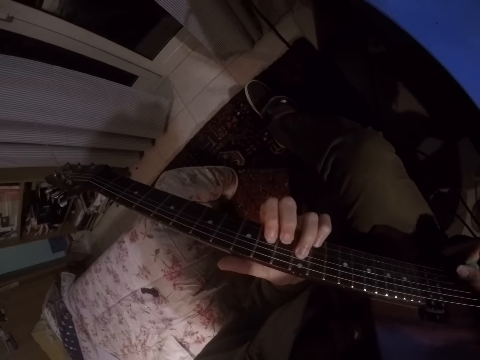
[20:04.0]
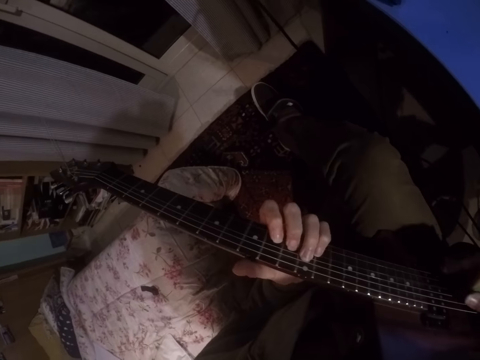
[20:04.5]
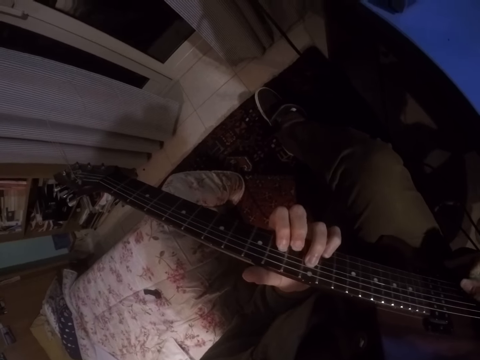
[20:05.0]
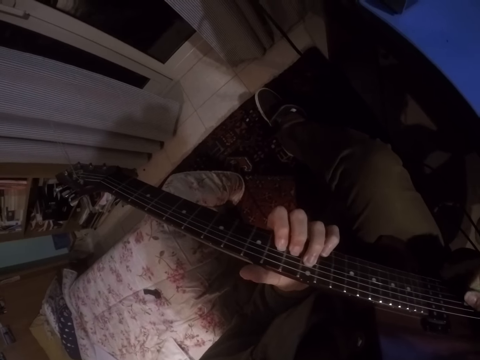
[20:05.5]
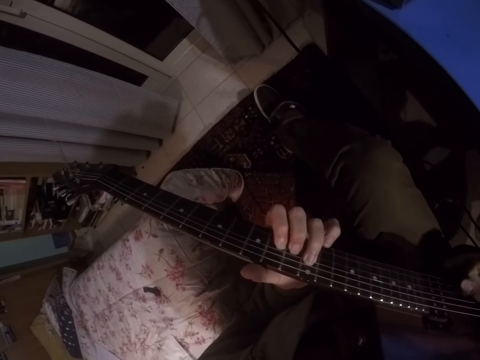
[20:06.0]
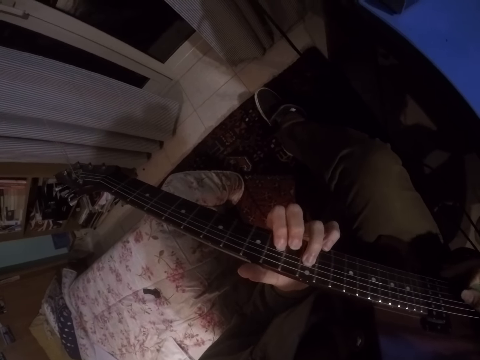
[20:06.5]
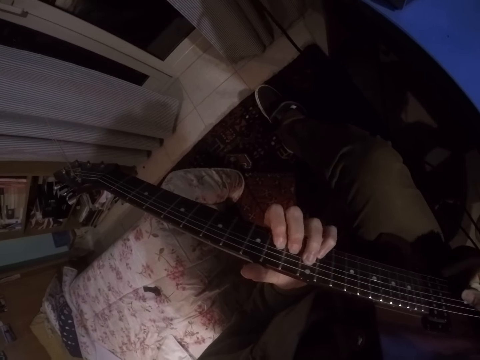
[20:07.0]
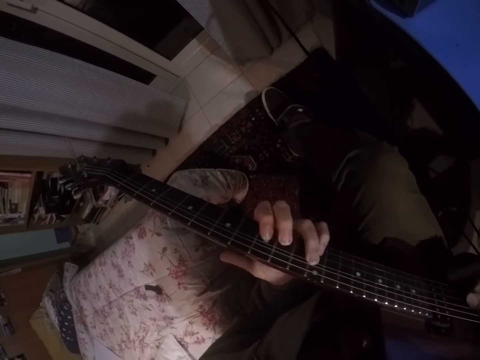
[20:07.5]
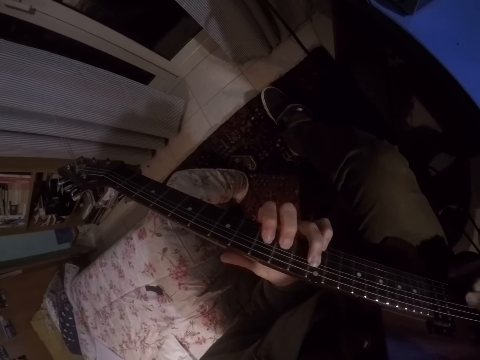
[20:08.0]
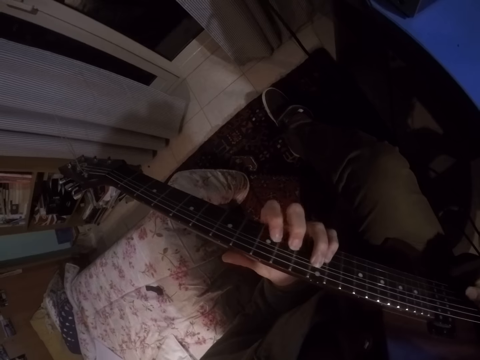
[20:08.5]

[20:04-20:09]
The camera wearer plays the guitar.
